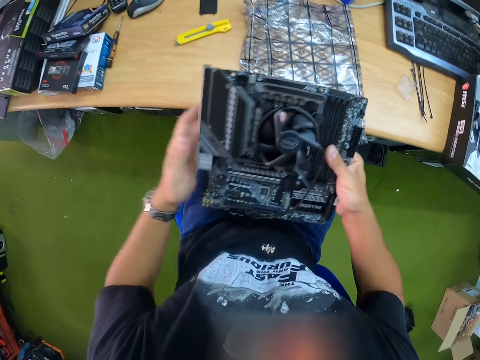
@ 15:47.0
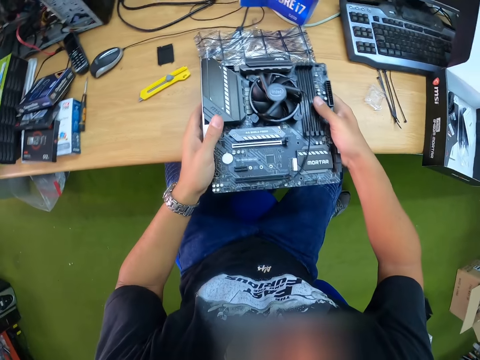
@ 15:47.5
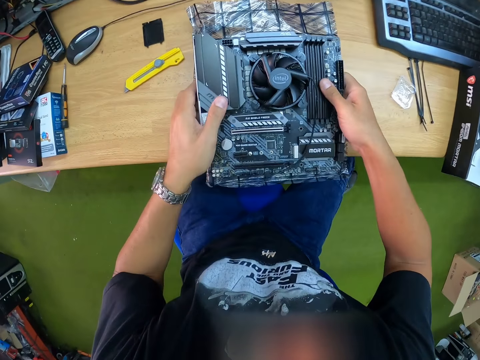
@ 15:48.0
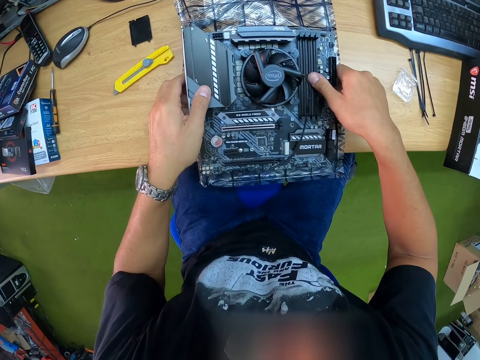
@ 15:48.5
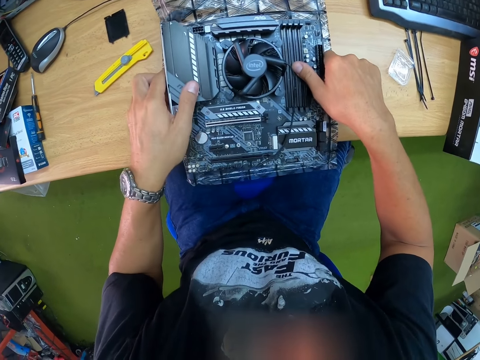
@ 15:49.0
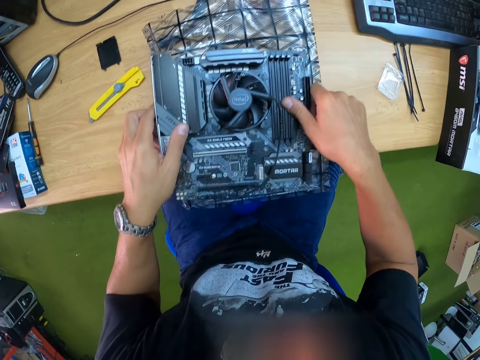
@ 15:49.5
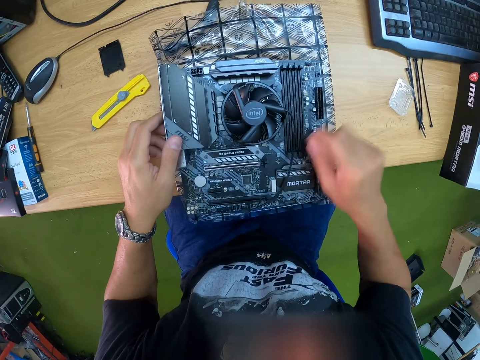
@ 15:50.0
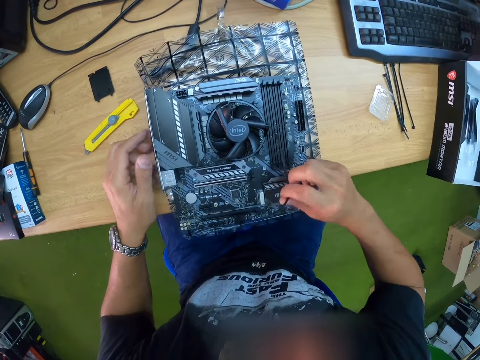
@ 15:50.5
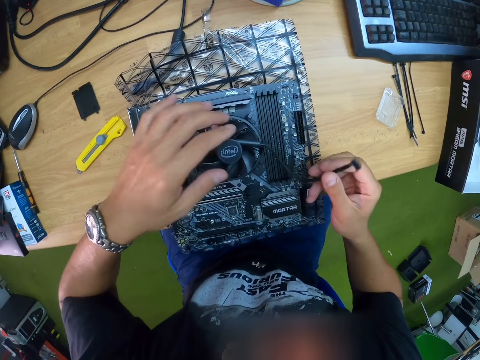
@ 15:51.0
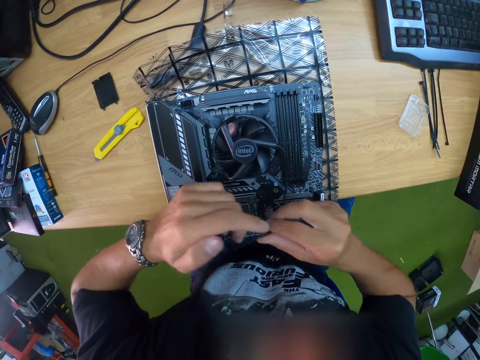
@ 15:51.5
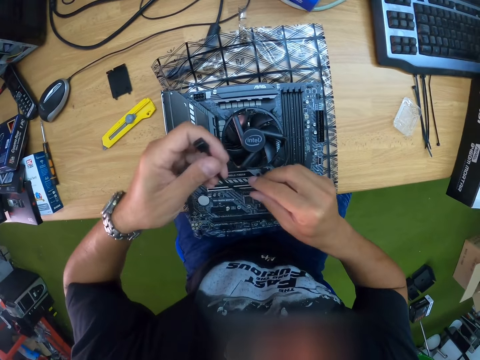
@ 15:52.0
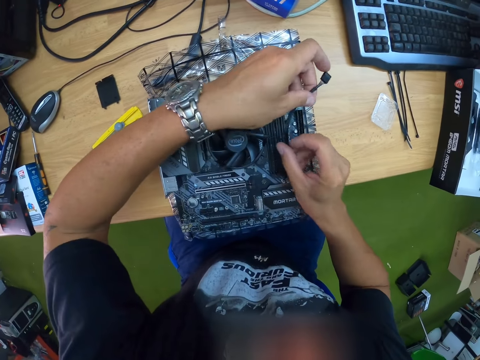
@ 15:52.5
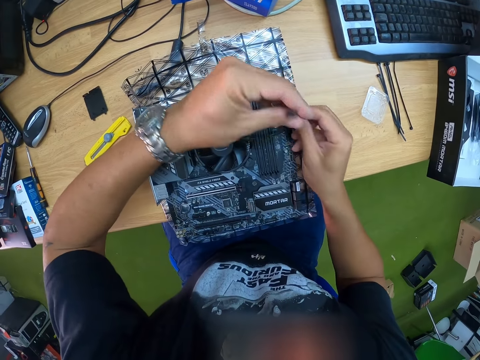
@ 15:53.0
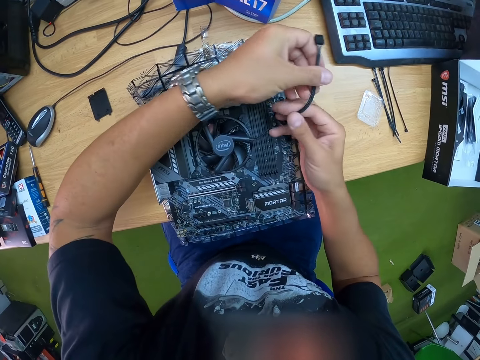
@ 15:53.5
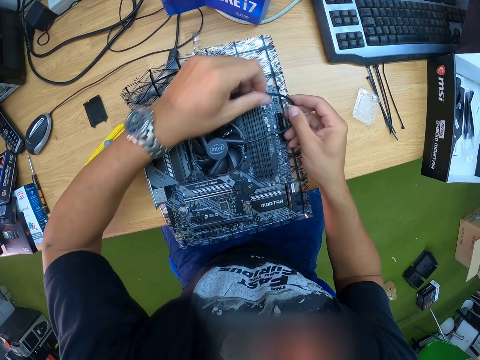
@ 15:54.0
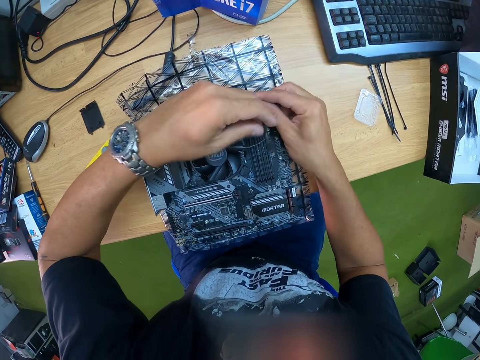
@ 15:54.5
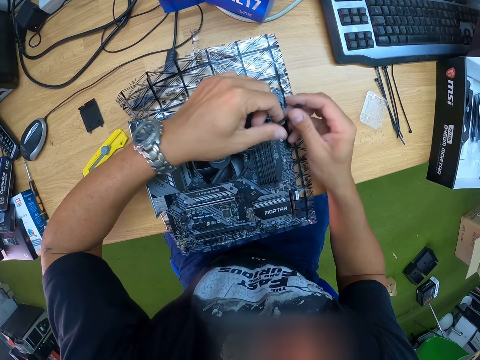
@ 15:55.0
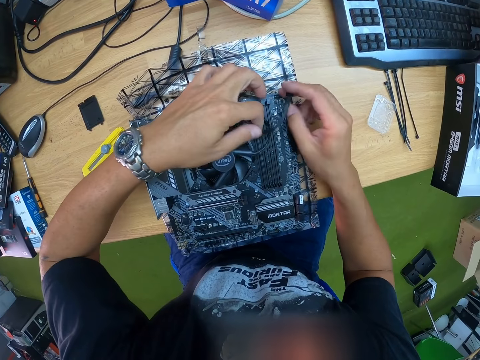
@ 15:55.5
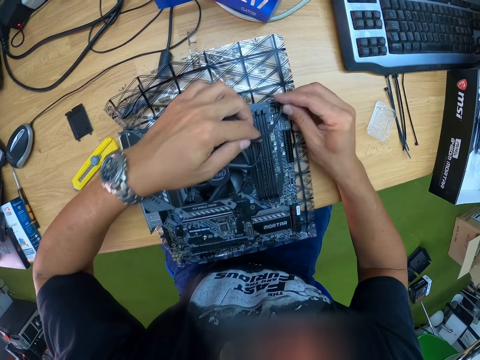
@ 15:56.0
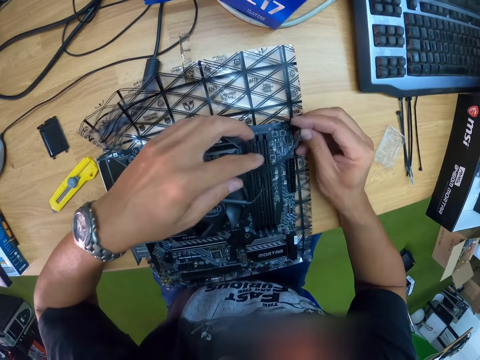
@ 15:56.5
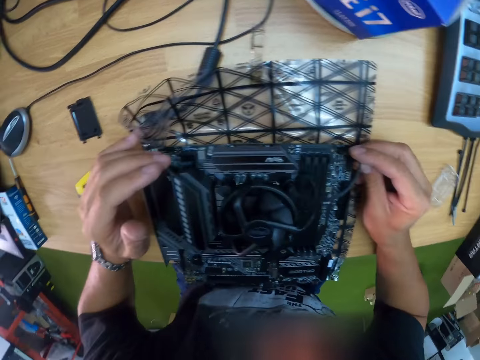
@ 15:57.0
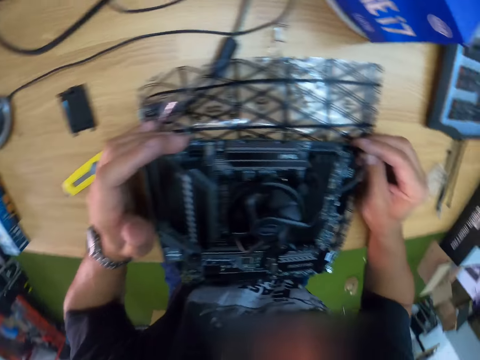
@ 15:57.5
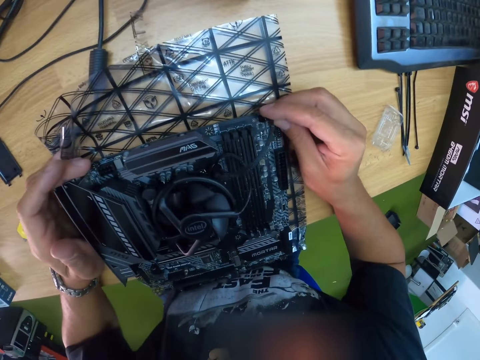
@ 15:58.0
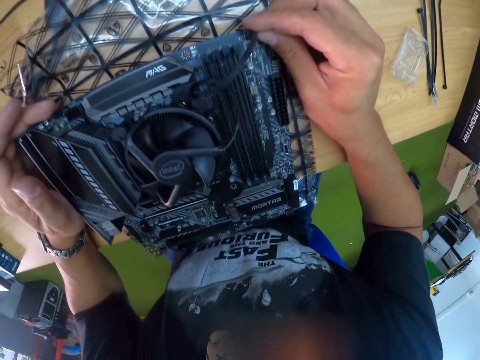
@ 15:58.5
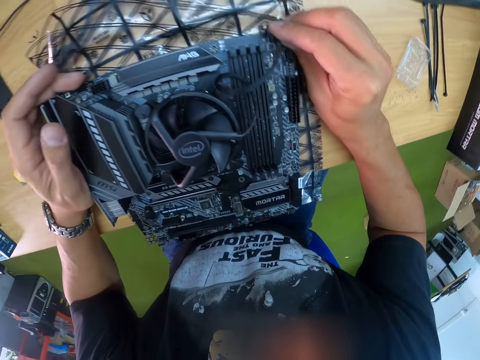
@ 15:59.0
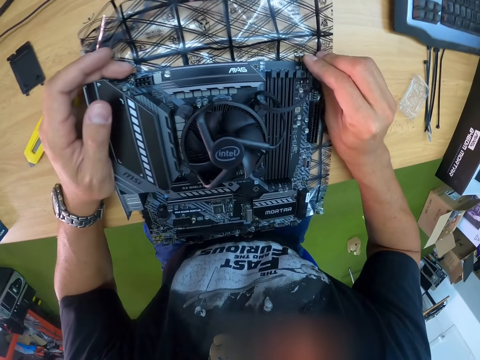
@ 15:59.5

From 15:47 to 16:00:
The camera wearer drops the motherboard or CPU on the table with both hands. He attaches the wire from the processor to the motherboard with his right hand. He holds a cable. He fixes the cable on the CPU.

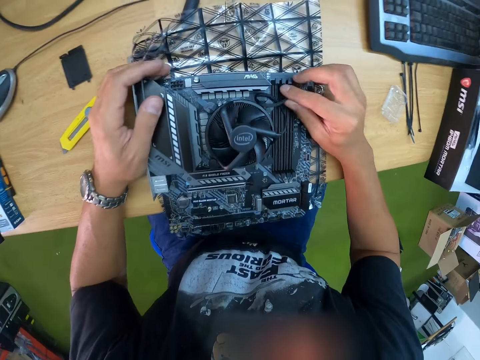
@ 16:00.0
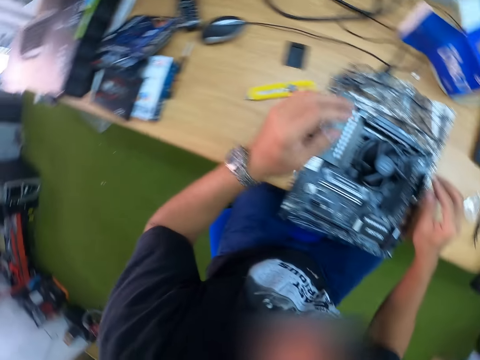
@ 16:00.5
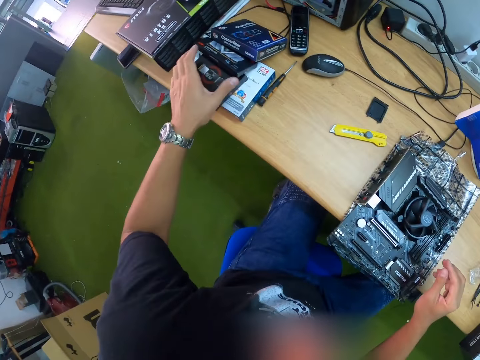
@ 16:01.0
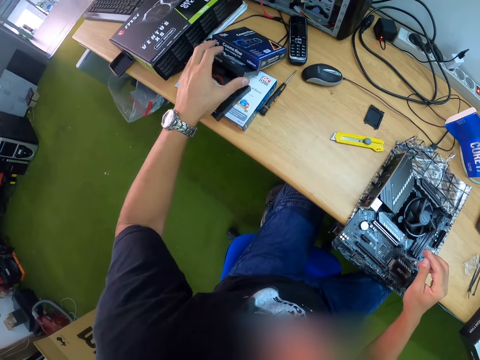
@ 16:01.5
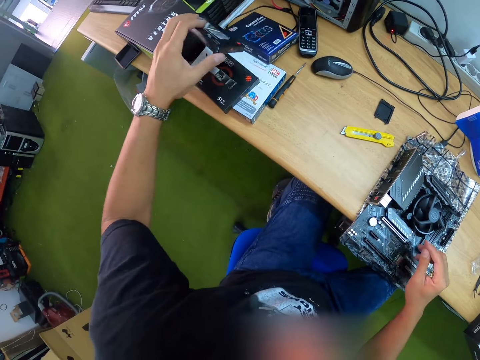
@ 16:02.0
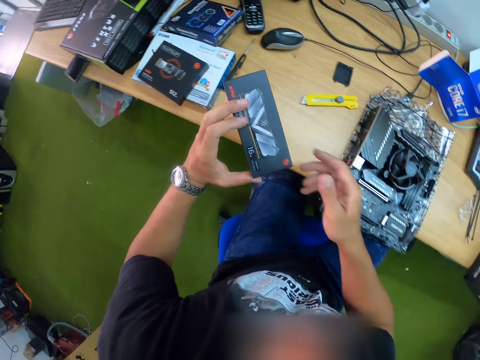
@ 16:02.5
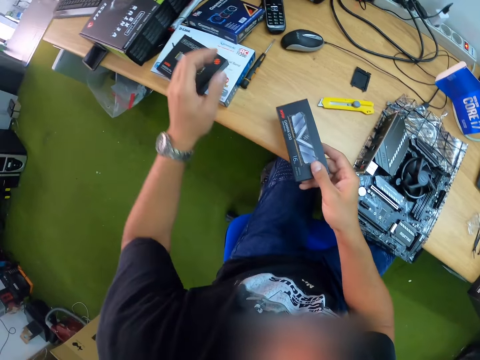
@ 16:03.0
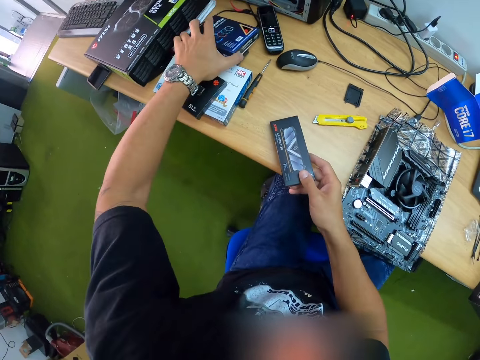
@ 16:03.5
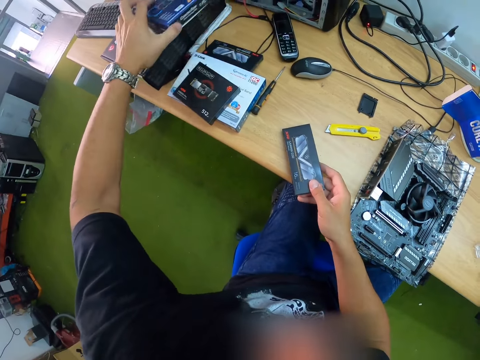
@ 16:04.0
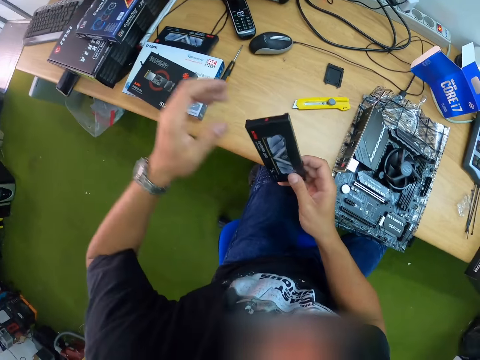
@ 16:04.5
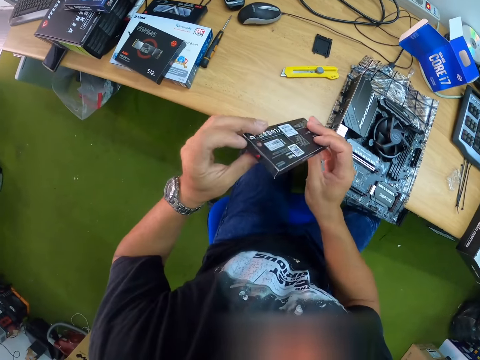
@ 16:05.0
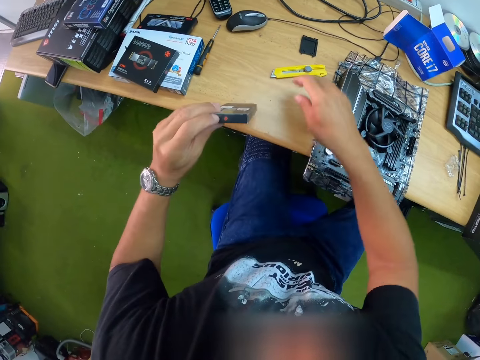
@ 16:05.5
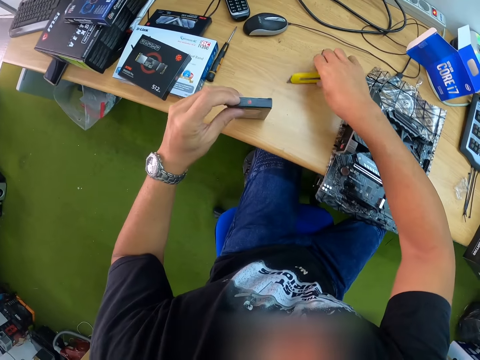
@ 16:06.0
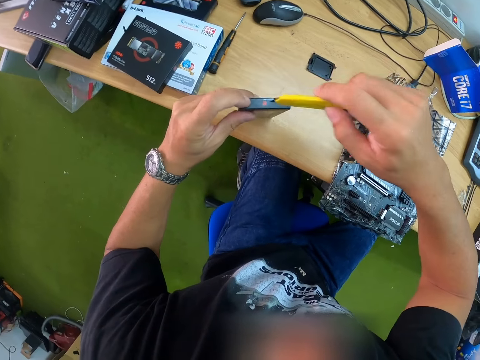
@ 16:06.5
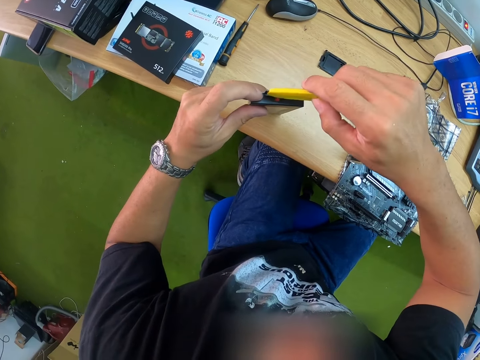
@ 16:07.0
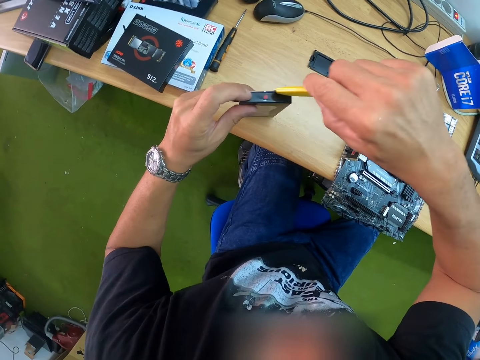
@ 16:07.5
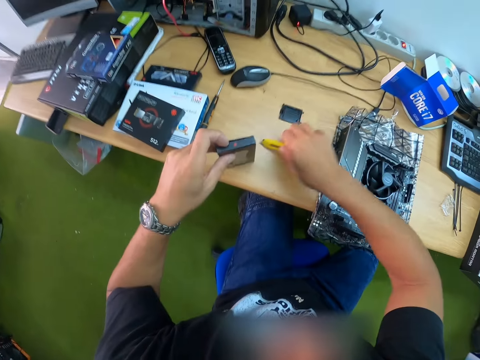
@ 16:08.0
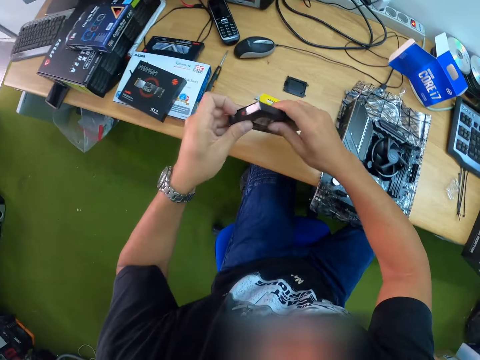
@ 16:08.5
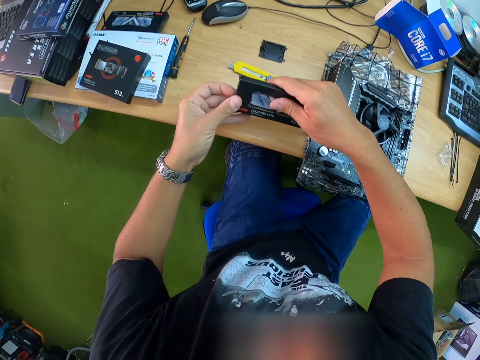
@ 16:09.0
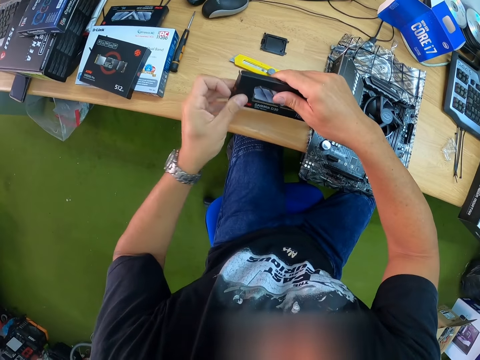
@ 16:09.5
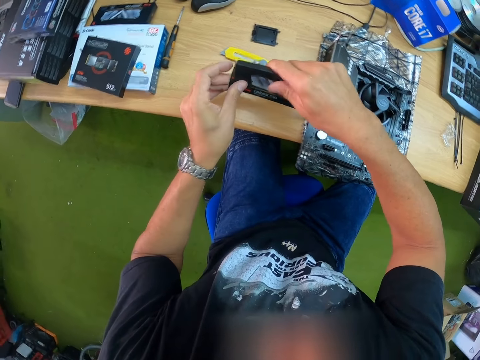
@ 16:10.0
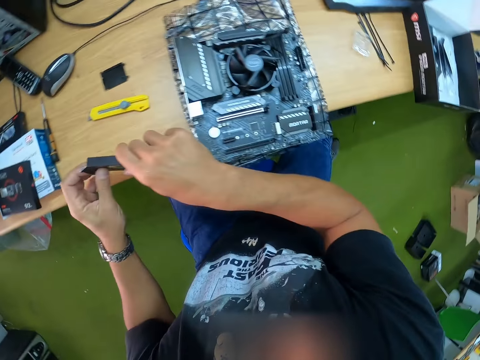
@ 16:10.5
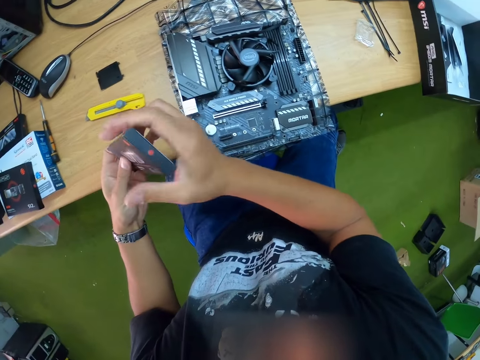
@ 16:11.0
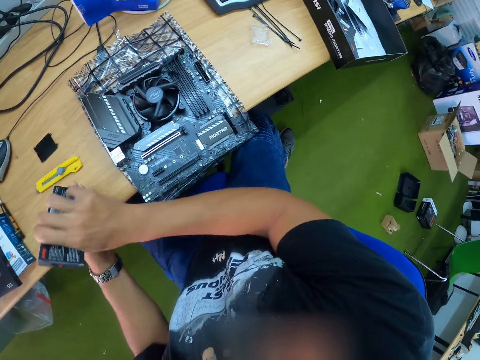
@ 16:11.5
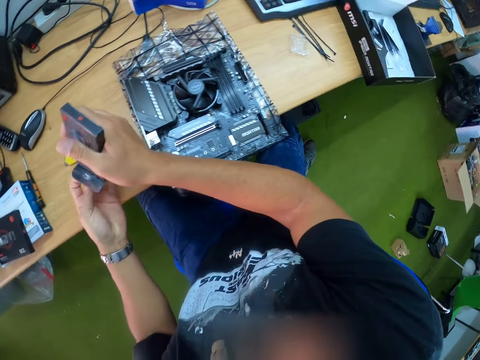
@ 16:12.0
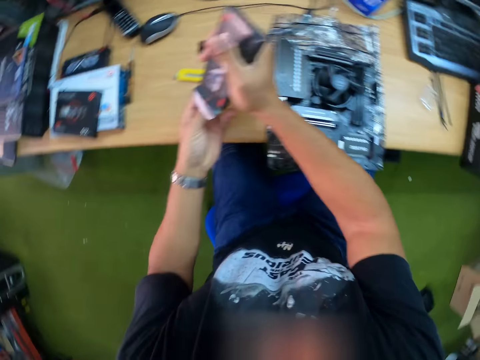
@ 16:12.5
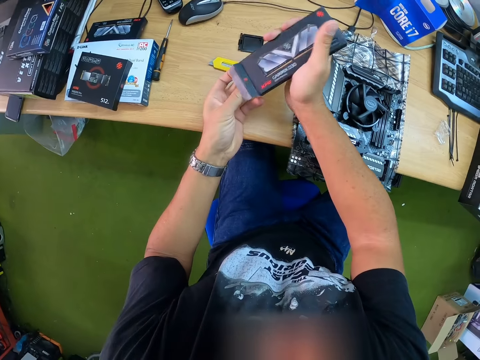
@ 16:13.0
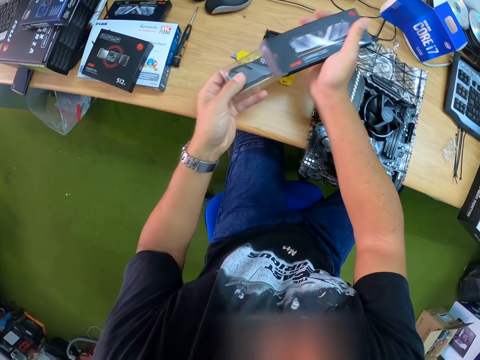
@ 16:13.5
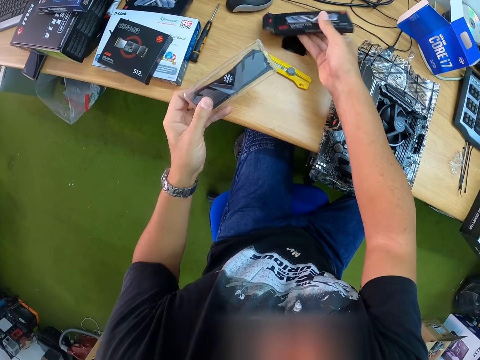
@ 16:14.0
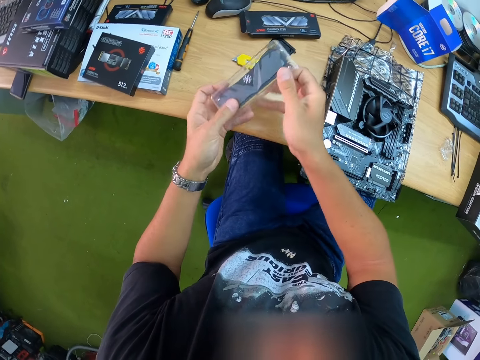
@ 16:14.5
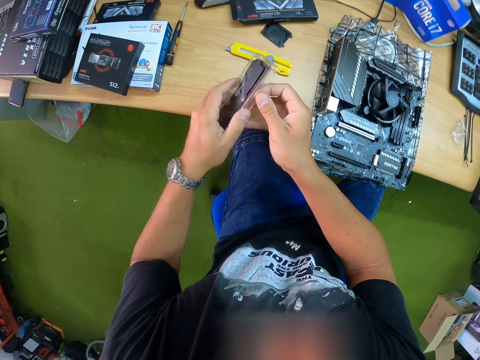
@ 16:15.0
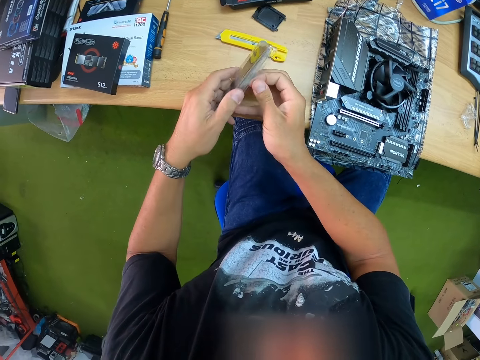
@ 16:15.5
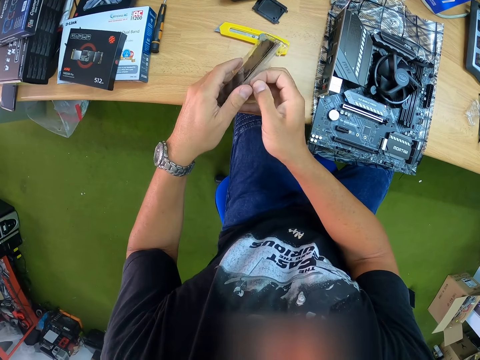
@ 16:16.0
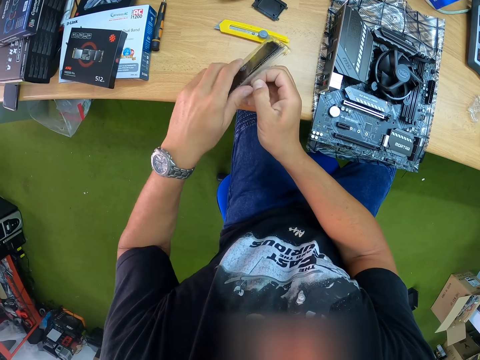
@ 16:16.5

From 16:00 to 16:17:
The camera wearer picks up the carton on the table with his left hand. He passes the carton in his left hand to his right hand. He picks up another carton. He passes the carton in his right hand to his left hand. He lifts the carton. He picks up the cutting knife on the table with his left hand. He cuts the seal on the carton with the cutting knife in his right hand. He tears the carton. He drops the cutting knife in his right hand on the table. He passes the carton in his left hand to his right hand. He opens the carton with his left hand. He removes a gaming memory from the carton with his left hand. He drops the carton in his right hand on the table. He holds the back USB connectors. He opens the paper.
